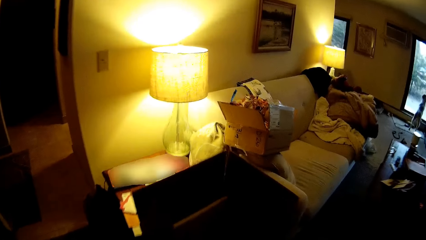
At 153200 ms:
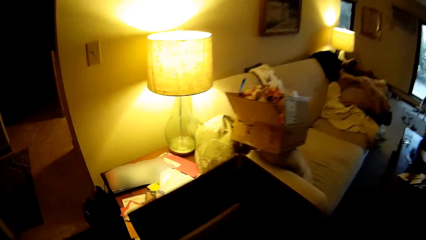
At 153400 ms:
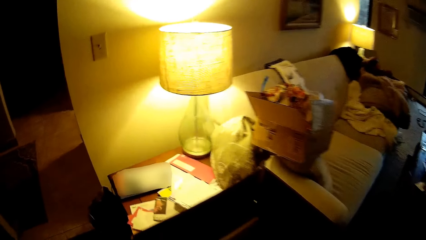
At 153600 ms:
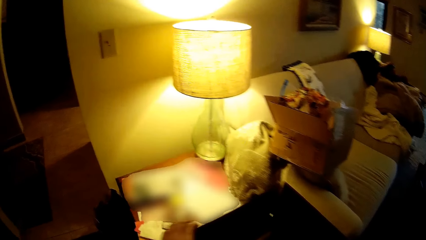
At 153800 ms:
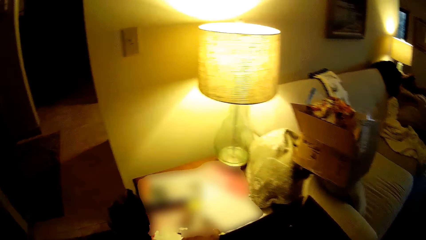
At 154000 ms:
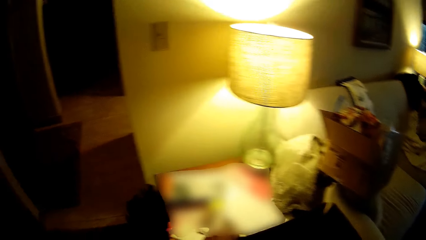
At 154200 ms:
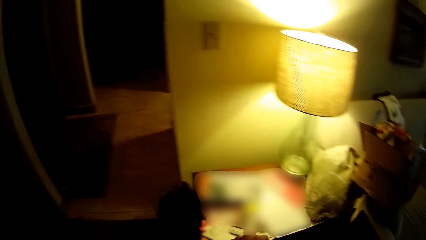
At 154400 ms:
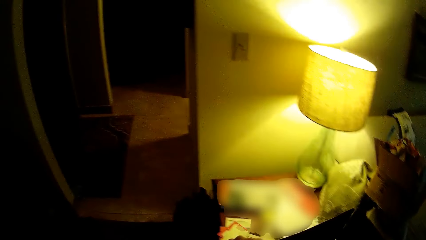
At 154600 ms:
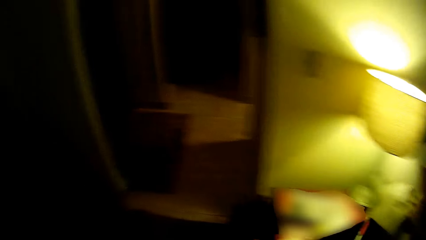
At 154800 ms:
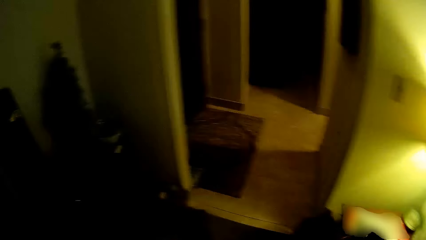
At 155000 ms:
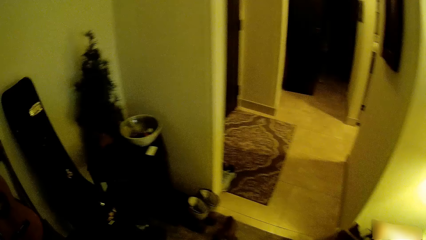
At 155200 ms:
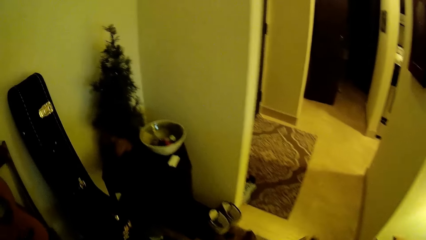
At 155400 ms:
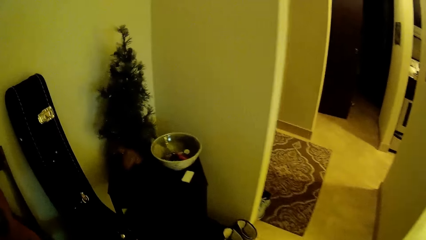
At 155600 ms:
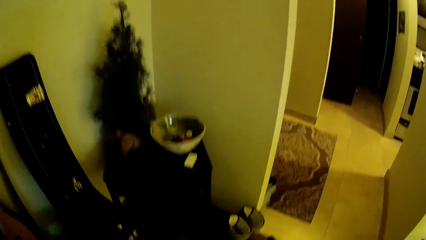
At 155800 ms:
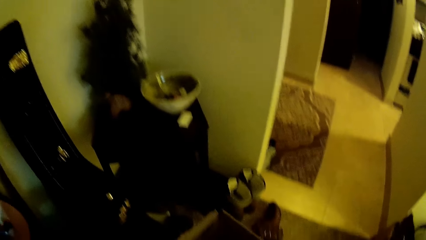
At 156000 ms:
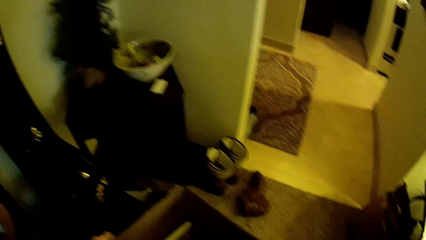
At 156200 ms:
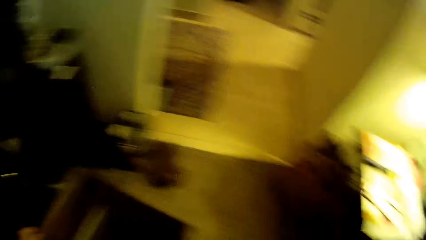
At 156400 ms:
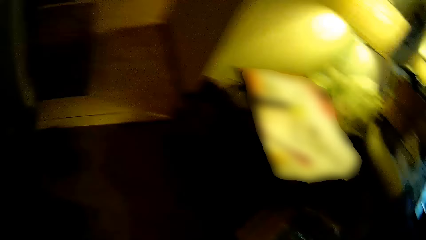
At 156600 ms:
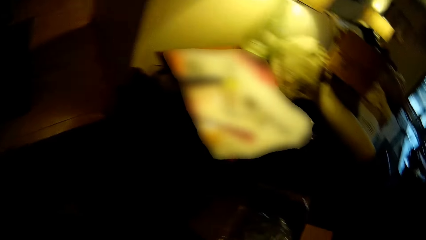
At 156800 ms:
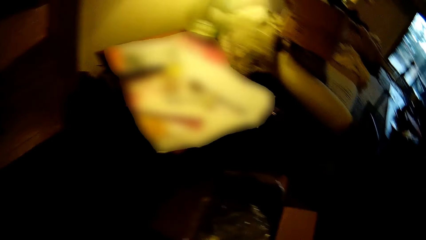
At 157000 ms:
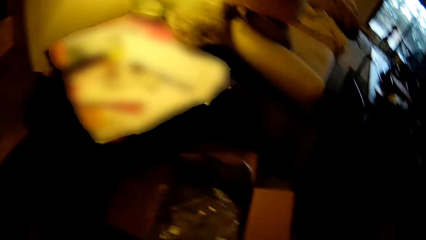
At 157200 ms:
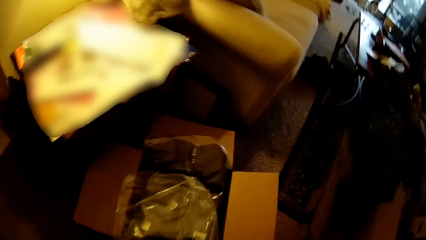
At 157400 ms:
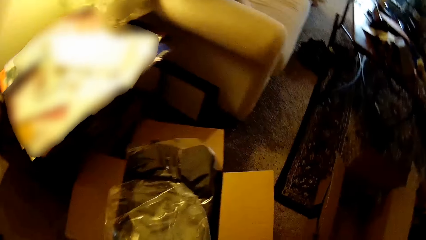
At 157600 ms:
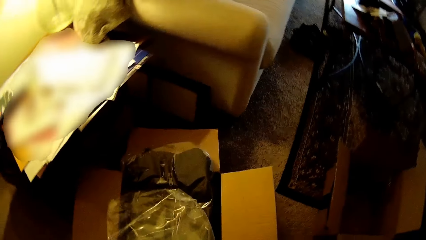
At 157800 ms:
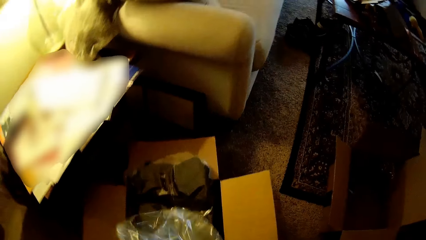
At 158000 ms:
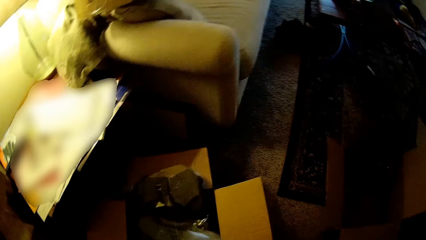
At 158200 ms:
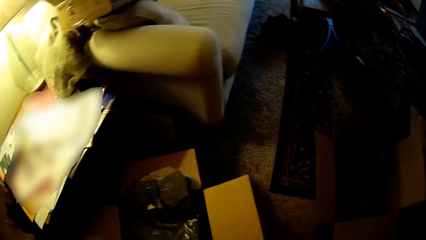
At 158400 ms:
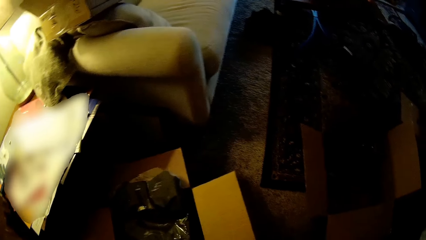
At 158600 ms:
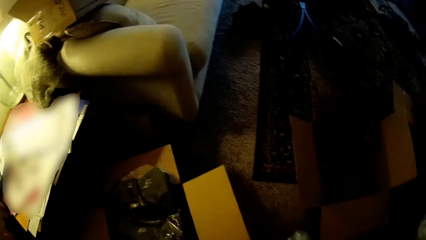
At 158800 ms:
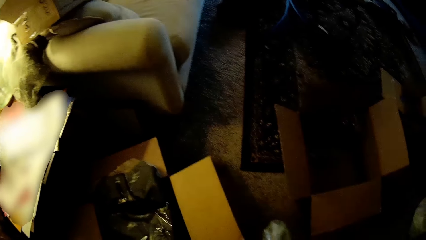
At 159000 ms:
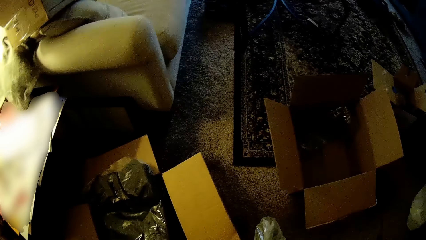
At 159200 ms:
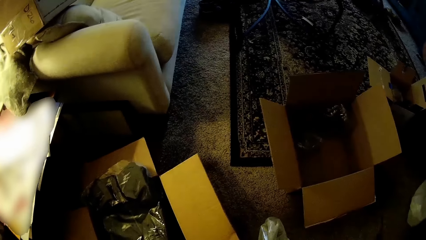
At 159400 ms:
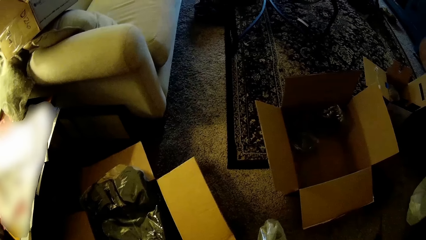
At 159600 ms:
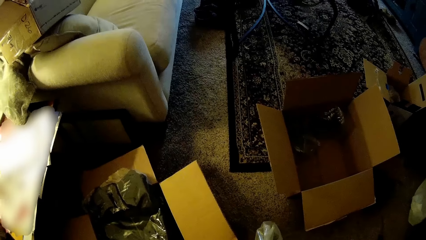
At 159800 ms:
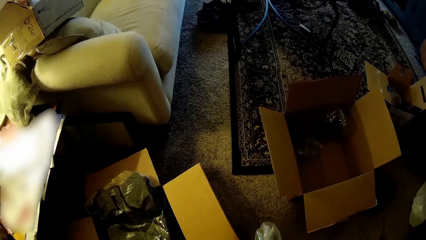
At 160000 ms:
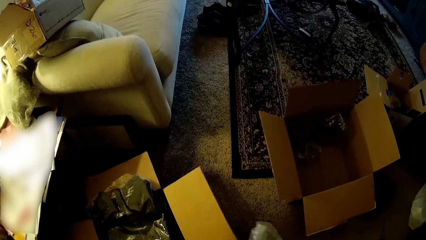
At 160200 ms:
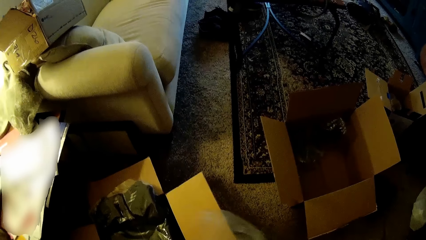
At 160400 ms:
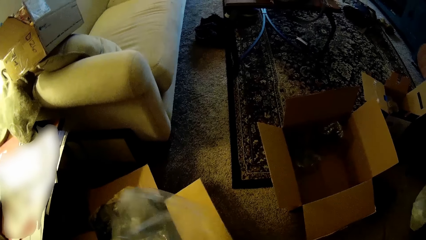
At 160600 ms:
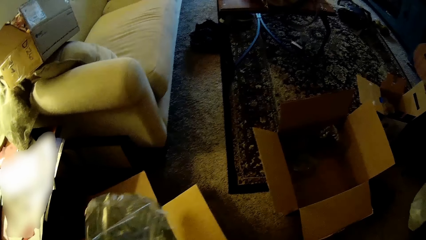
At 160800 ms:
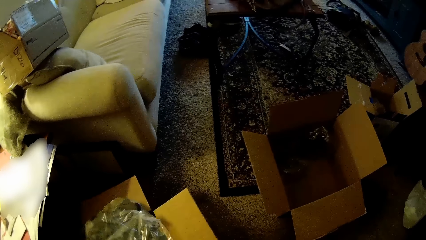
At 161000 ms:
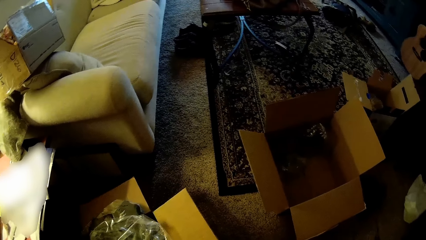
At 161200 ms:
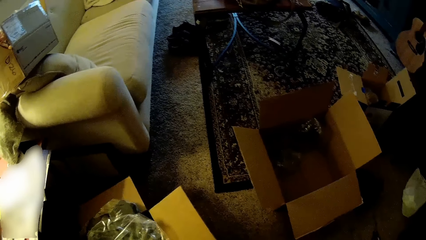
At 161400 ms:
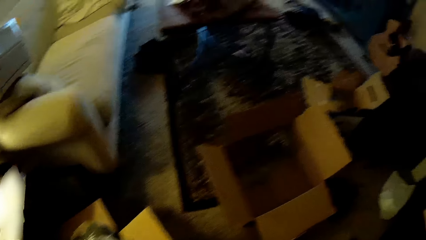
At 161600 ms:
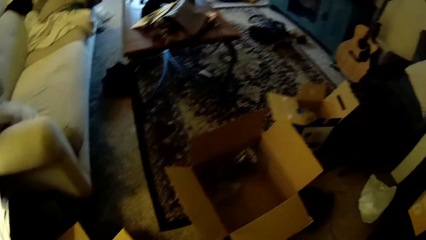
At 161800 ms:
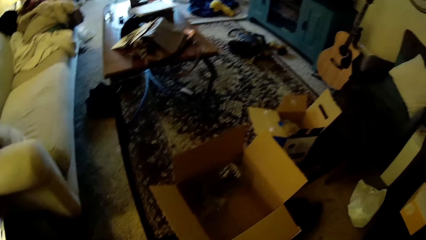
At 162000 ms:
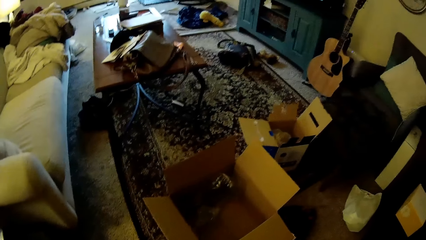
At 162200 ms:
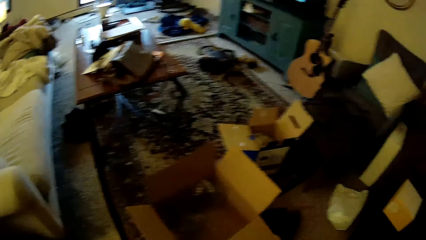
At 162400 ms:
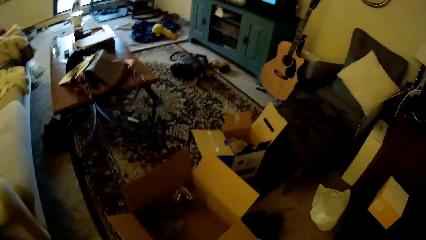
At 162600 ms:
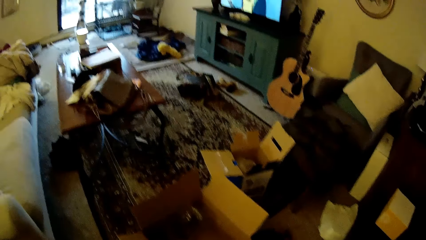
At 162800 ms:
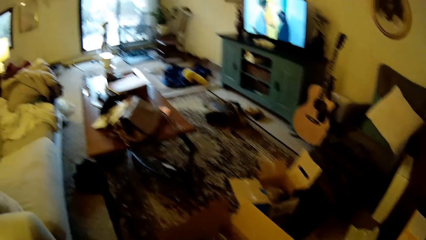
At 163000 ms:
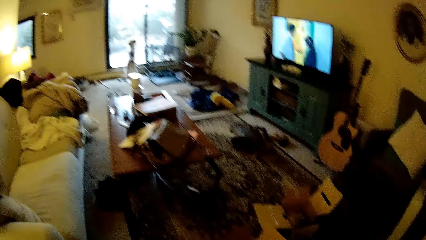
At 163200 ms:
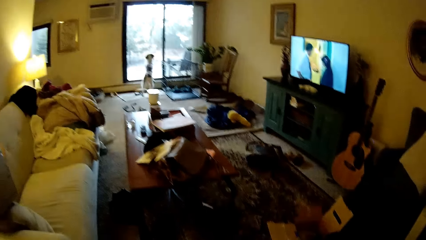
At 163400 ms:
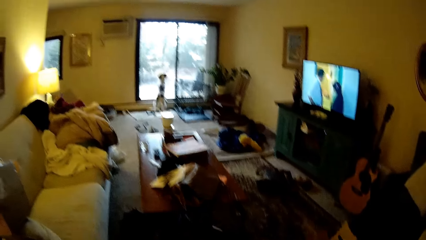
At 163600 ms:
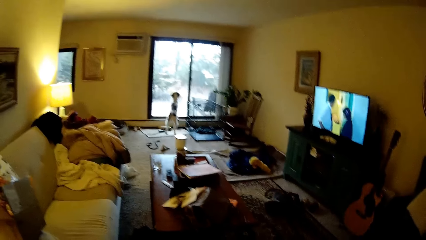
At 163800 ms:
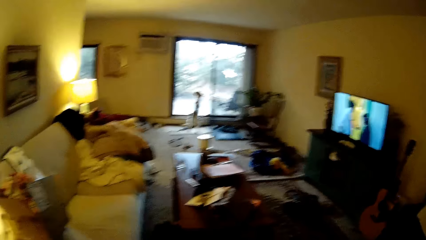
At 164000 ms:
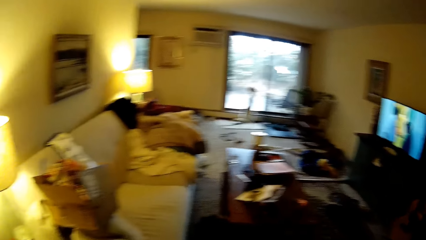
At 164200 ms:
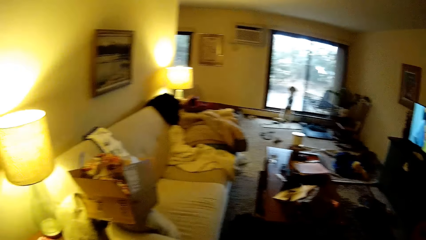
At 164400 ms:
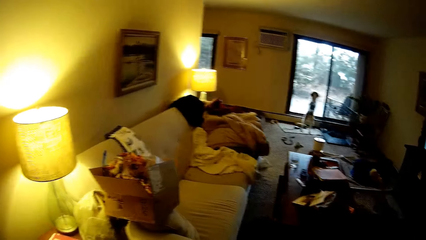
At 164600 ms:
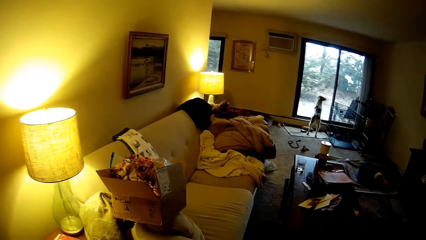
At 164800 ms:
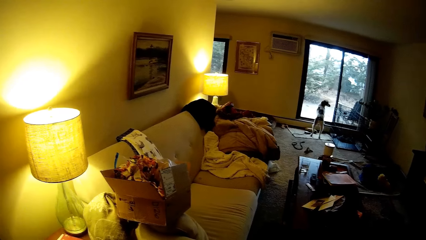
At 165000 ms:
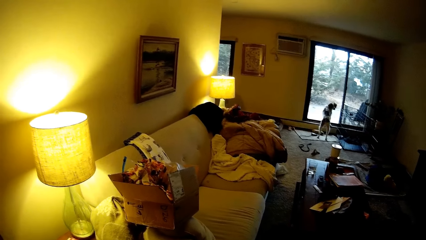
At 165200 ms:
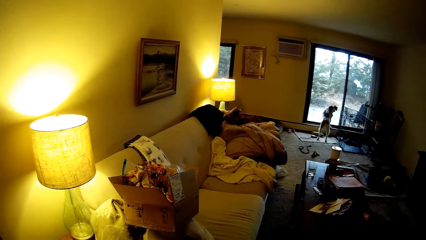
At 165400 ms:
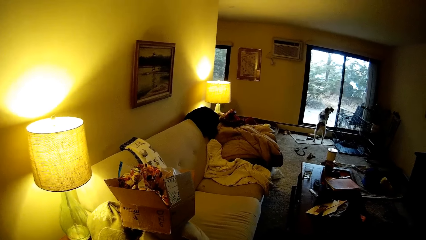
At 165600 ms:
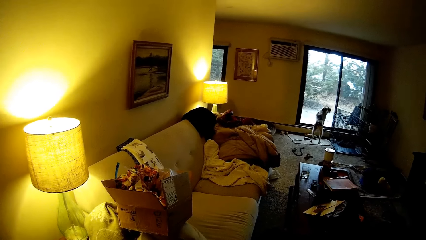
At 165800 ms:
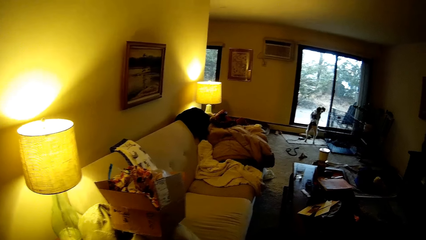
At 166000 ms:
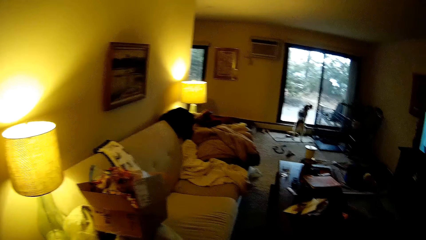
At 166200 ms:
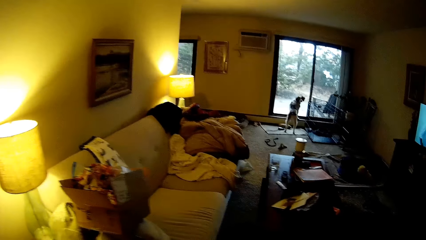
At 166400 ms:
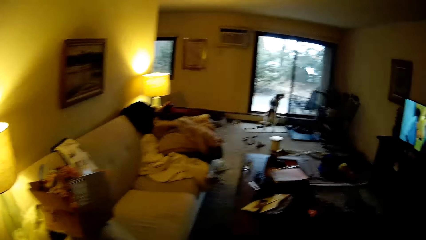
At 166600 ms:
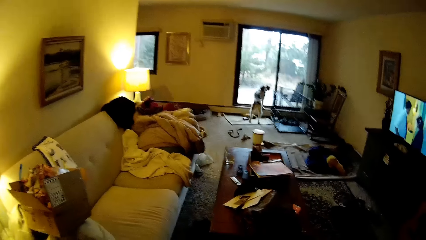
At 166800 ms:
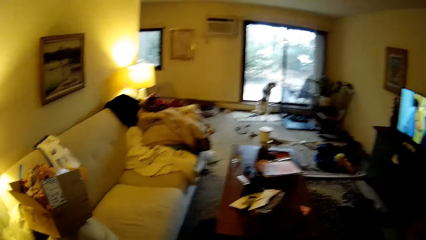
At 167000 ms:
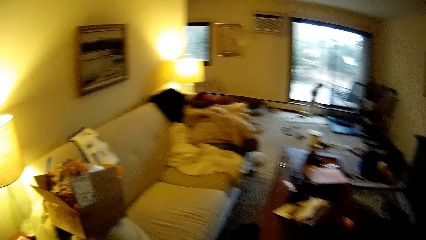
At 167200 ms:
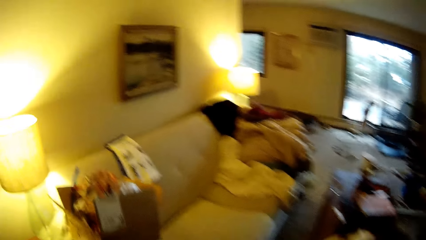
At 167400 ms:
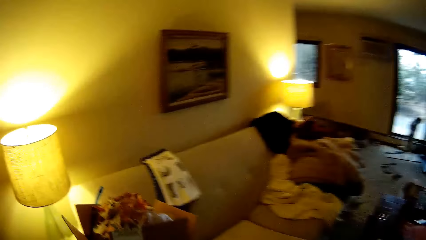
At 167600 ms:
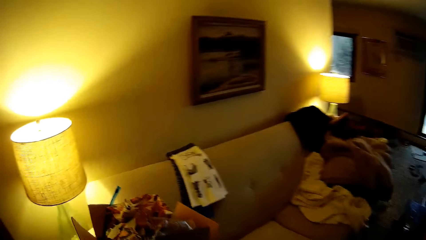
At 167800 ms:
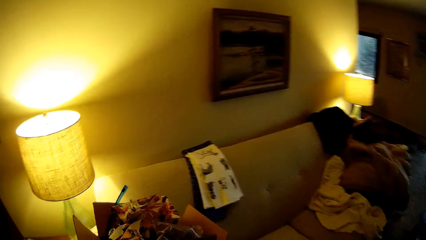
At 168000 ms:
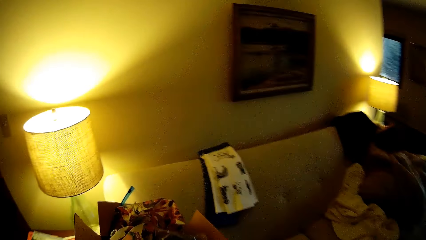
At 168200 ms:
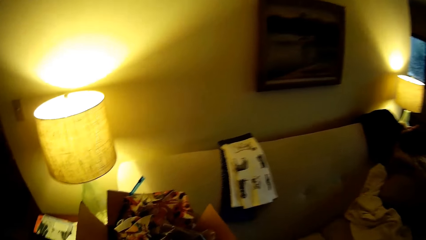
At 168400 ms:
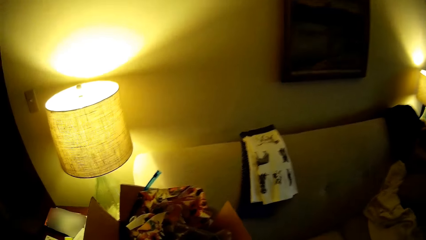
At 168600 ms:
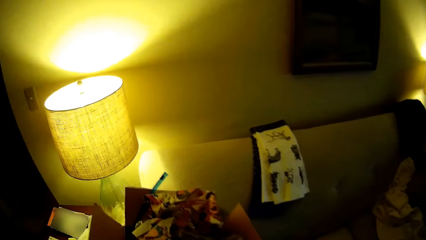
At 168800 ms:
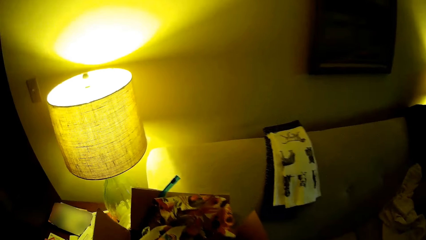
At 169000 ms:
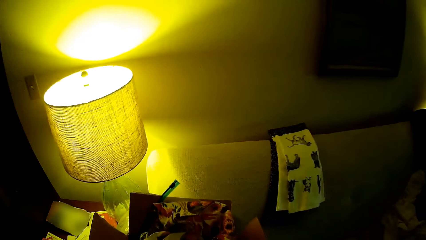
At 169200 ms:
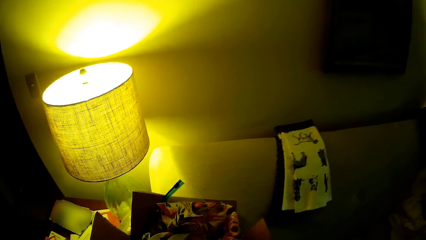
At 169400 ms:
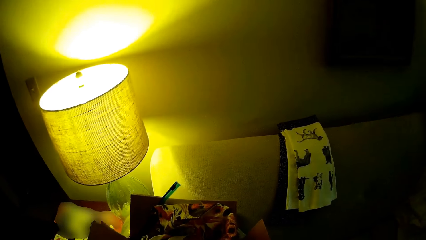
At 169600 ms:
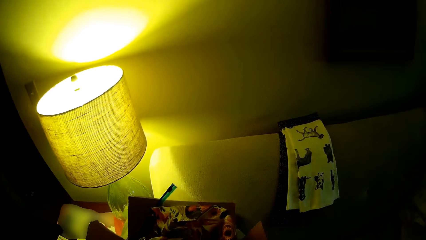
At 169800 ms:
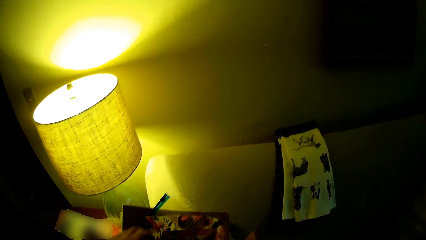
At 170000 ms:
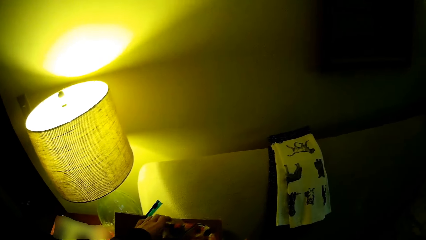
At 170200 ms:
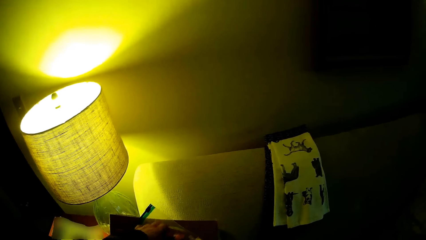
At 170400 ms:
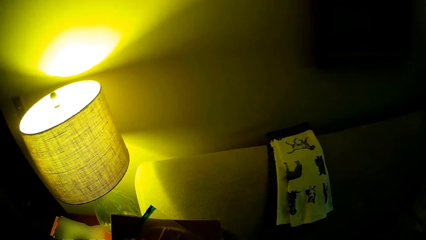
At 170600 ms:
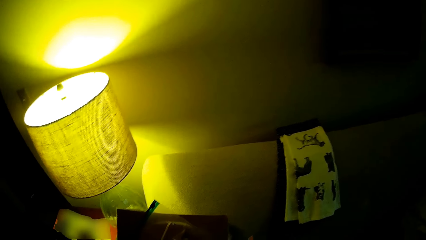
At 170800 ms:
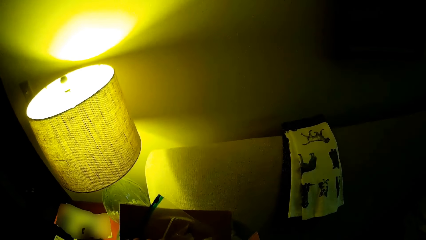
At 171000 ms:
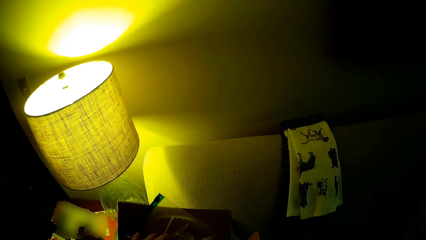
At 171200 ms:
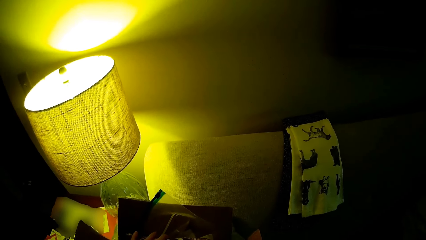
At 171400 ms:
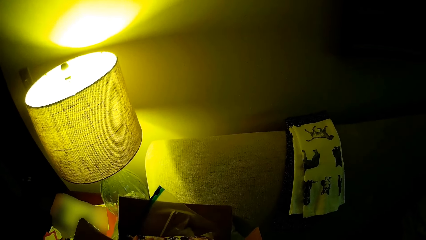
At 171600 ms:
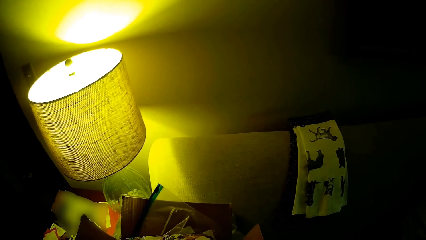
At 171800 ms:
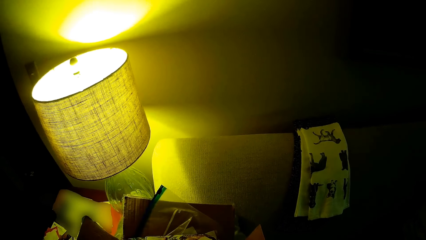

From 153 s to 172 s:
The camera wearer picks up a box. He carries the box with his left hand. He drops the box on the floor with his left hand. He turns around. He picks up a transparent plastic bag or polythene bag from the box with his left hand. He checks the polythene bag. He drops the transparent plastic bag in the box with his left hand. He looks around the house. He walks around the house. He checks in the box.
